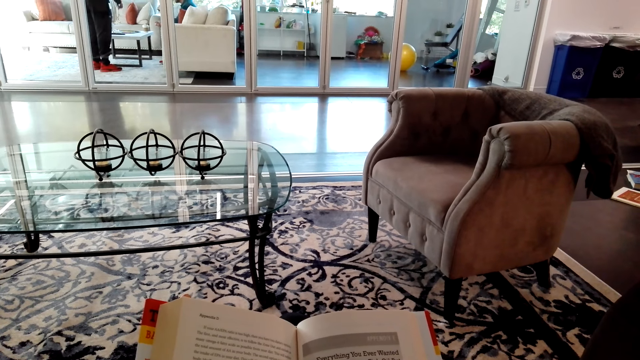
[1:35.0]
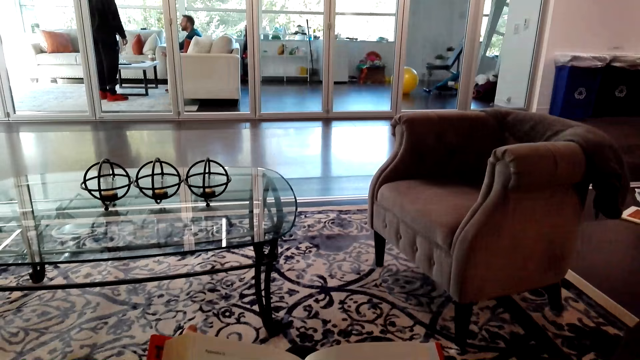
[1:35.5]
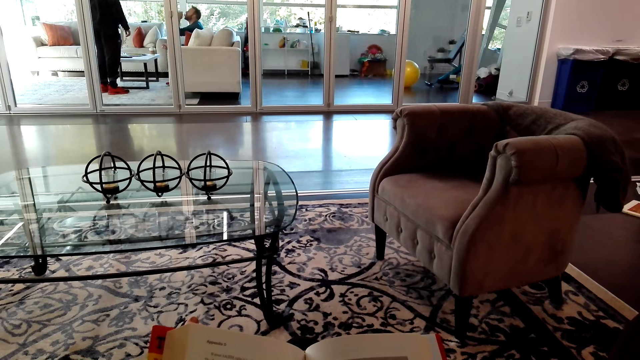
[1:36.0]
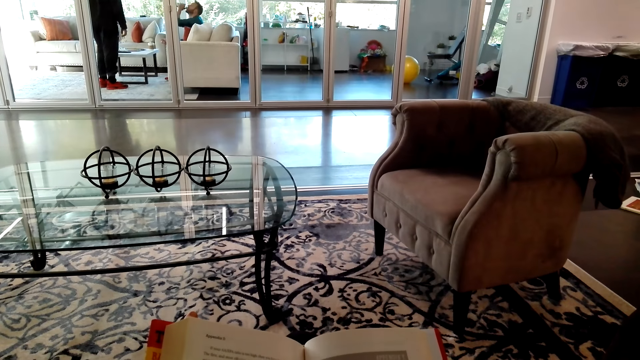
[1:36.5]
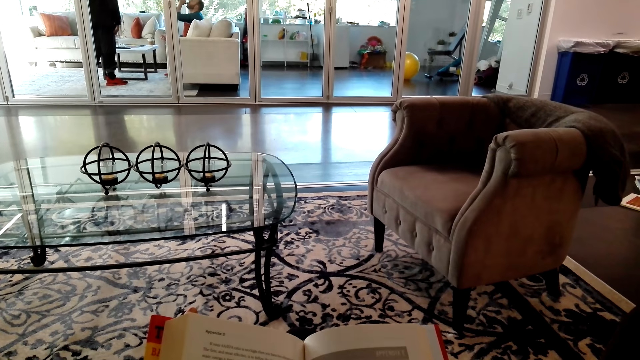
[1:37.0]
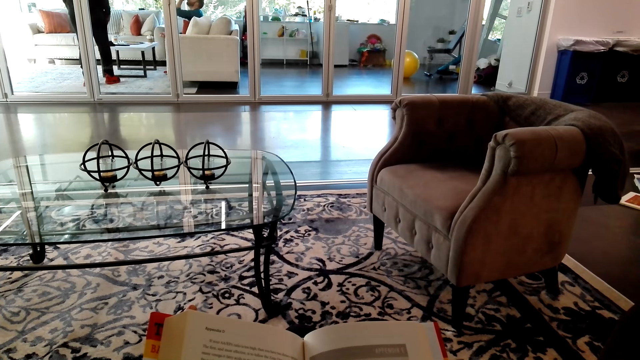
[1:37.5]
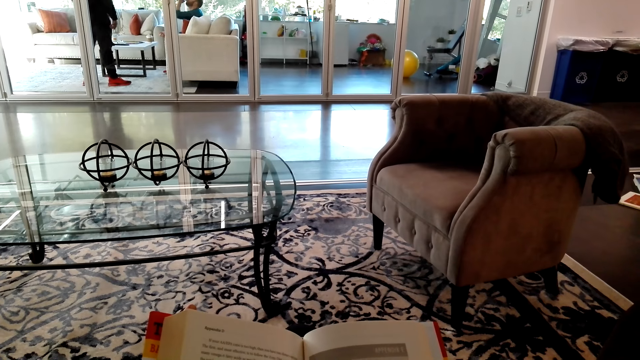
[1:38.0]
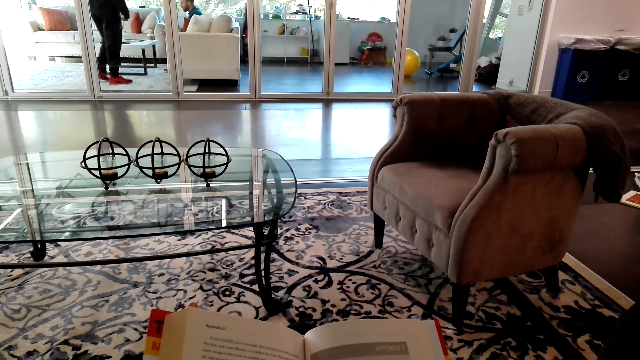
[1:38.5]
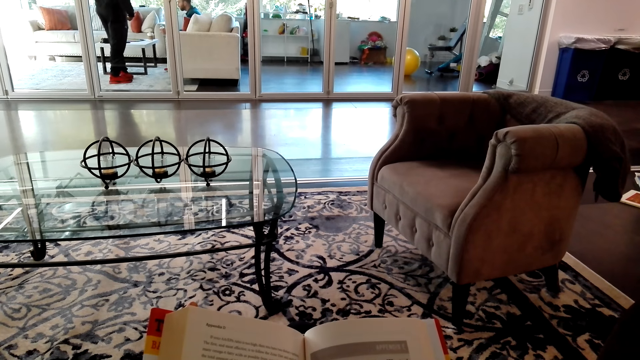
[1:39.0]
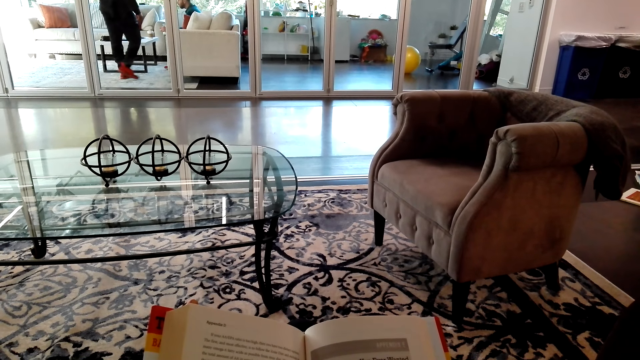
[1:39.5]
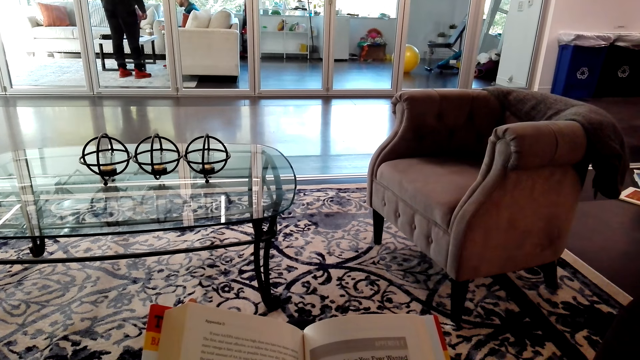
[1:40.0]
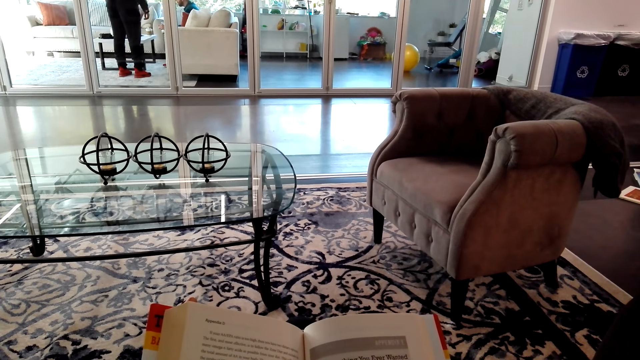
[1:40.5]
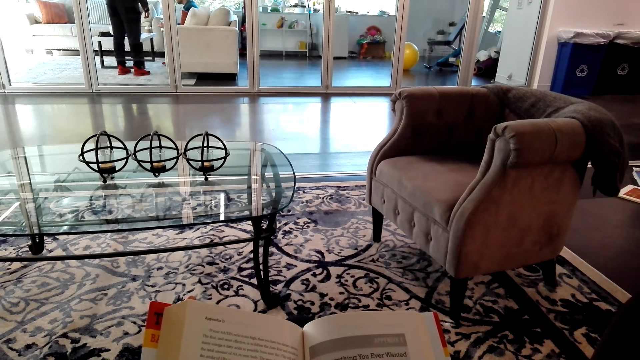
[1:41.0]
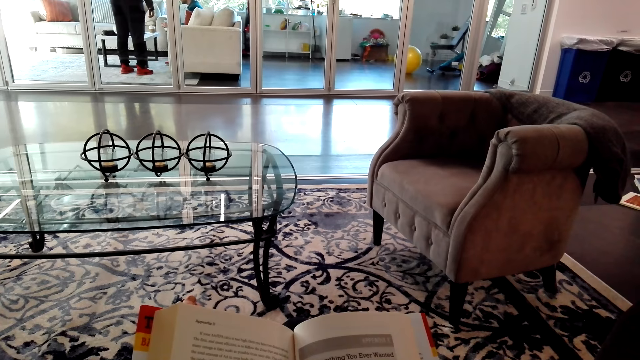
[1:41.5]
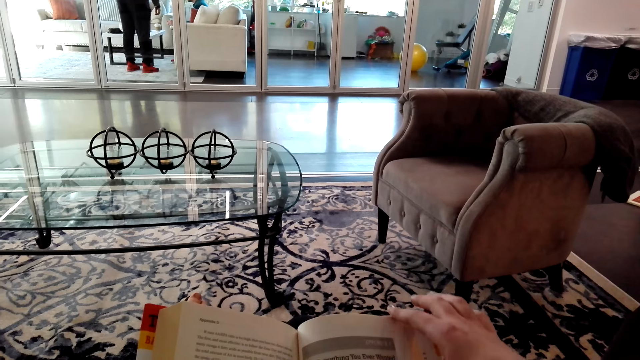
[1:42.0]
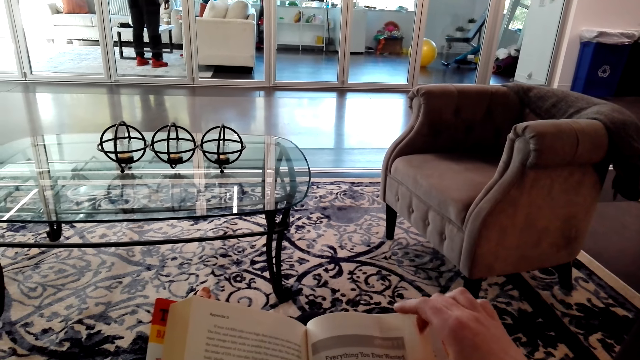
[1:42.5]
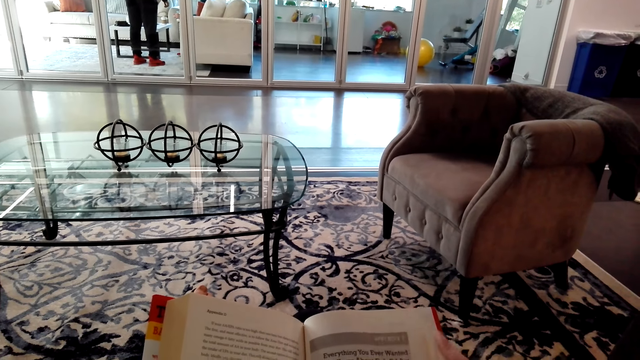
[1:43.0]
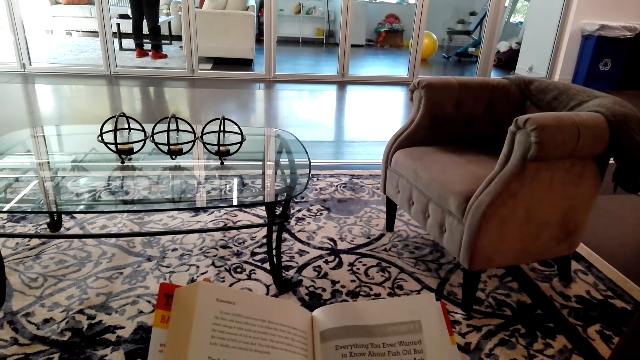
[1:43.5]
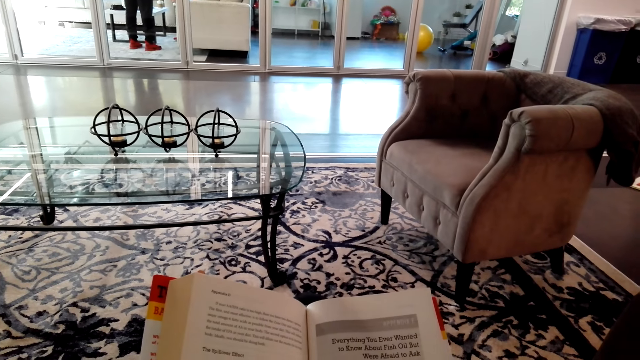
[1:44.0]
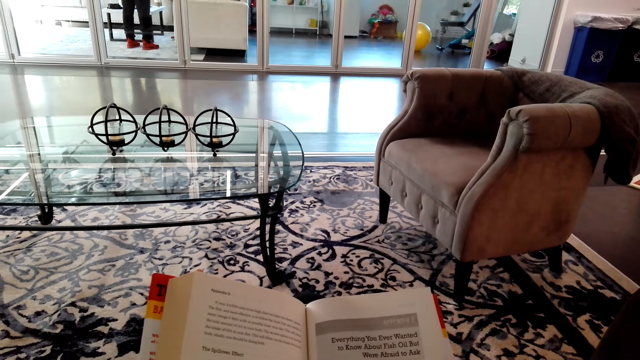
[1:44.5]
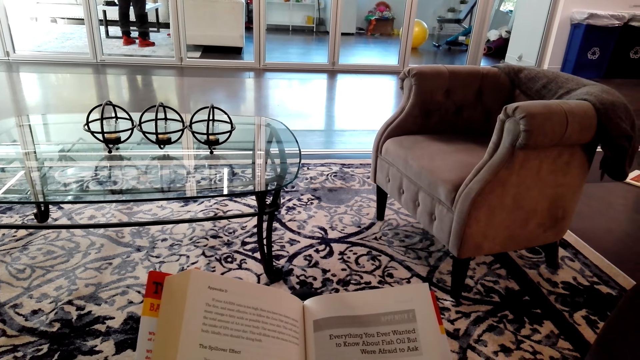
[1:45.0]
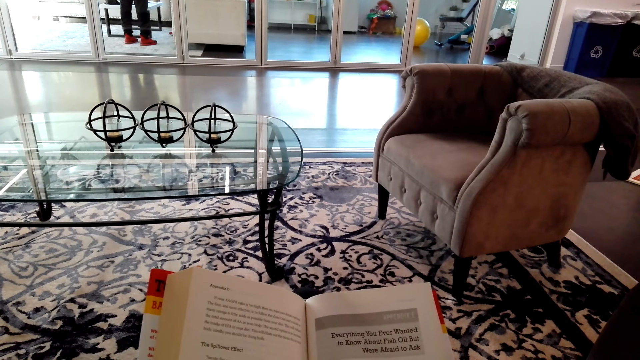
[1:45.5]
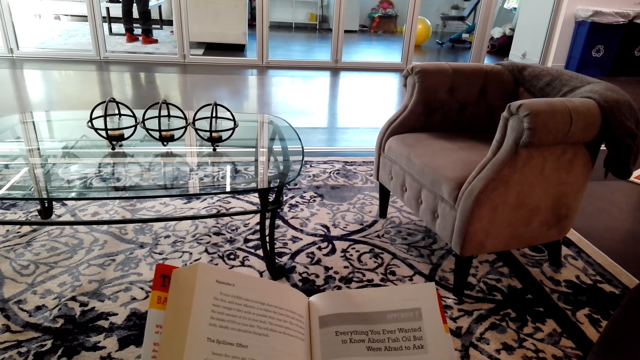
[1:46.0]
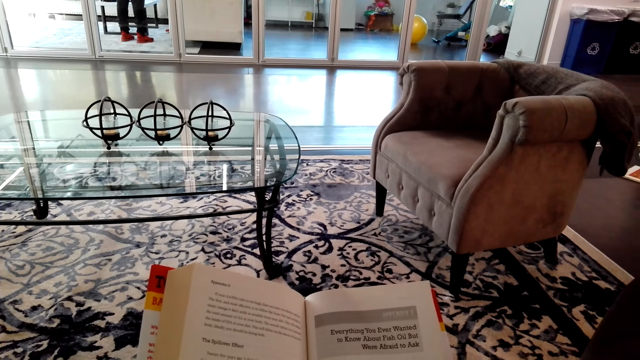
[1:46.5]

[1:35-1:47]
The camera wearer reads a book.

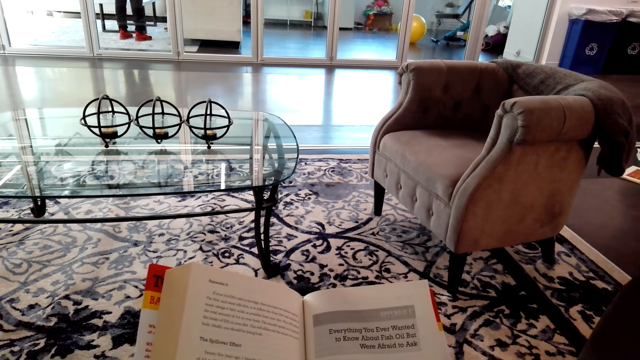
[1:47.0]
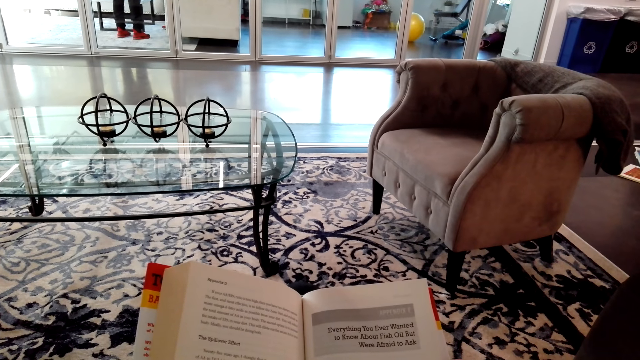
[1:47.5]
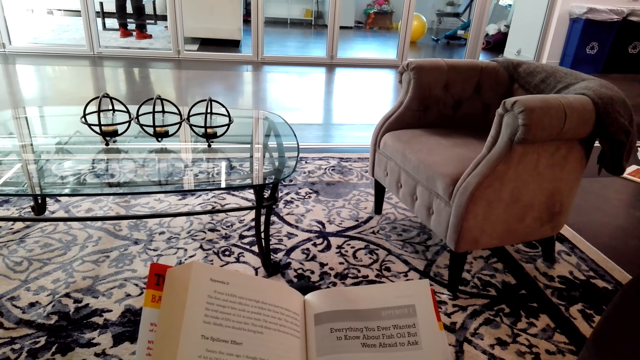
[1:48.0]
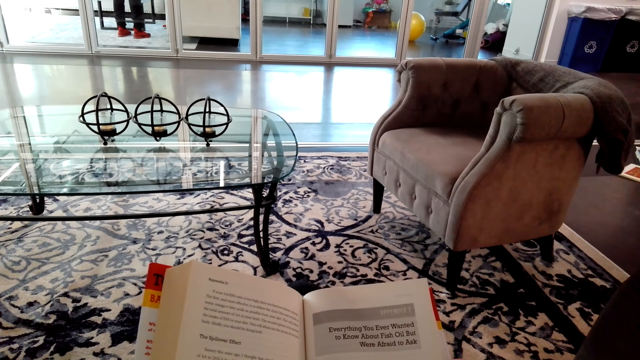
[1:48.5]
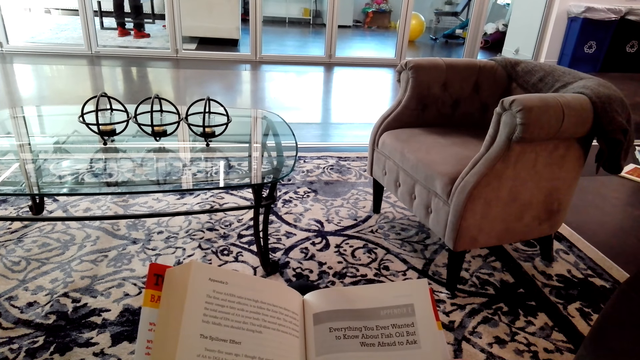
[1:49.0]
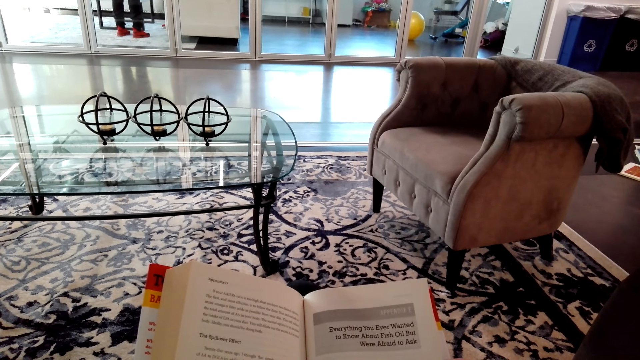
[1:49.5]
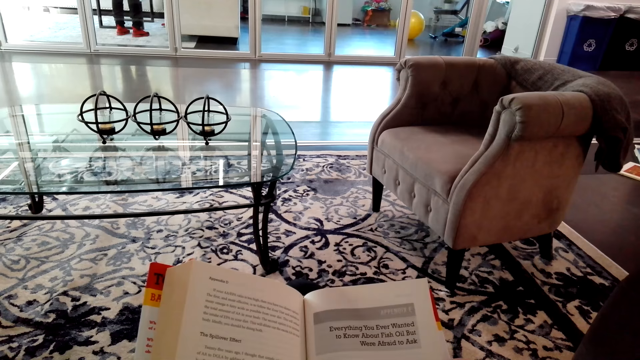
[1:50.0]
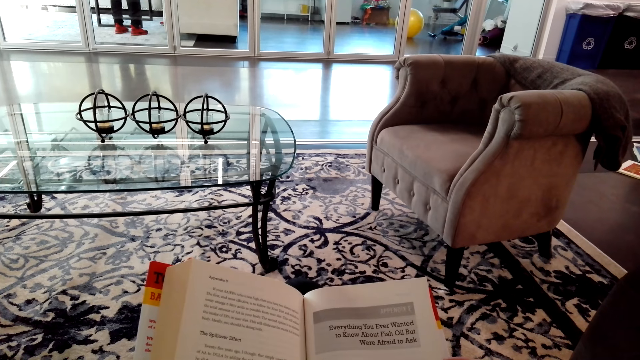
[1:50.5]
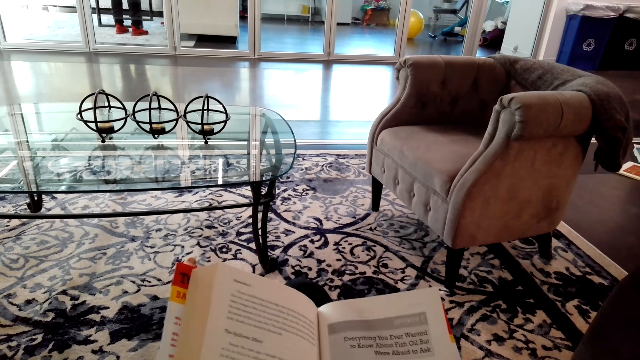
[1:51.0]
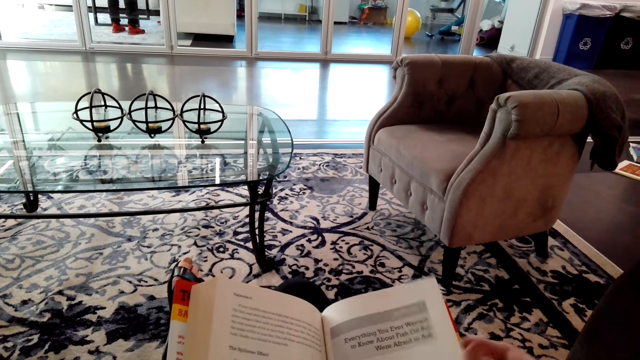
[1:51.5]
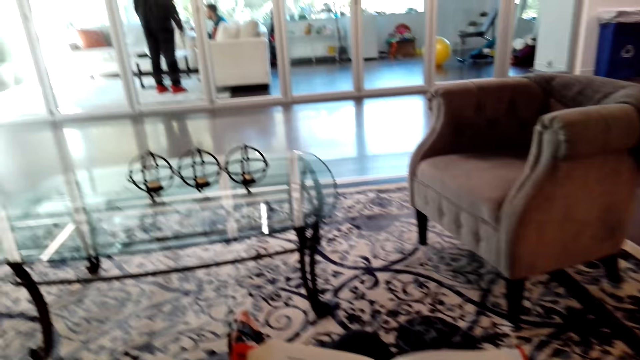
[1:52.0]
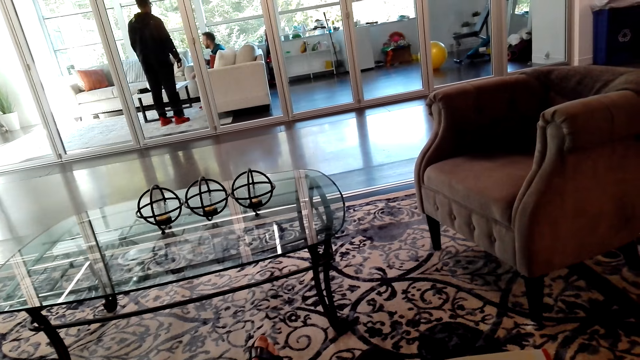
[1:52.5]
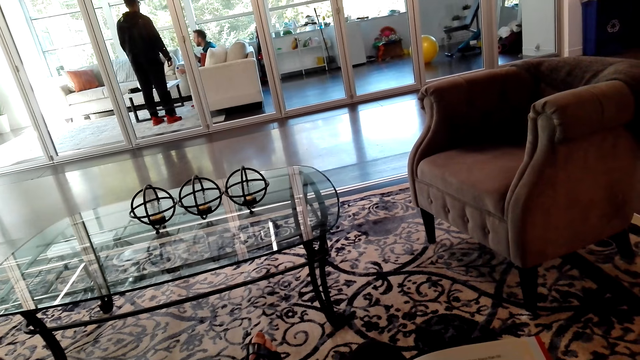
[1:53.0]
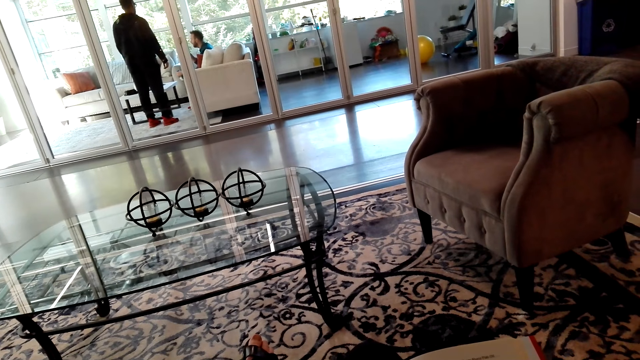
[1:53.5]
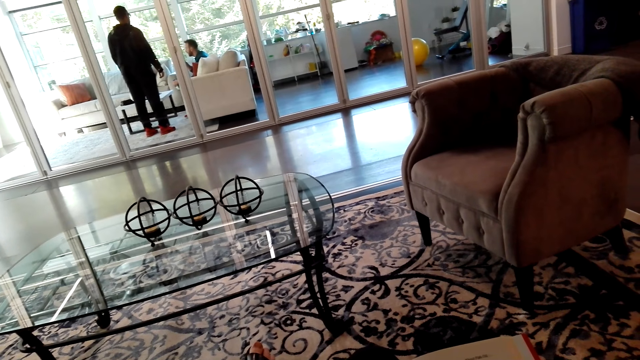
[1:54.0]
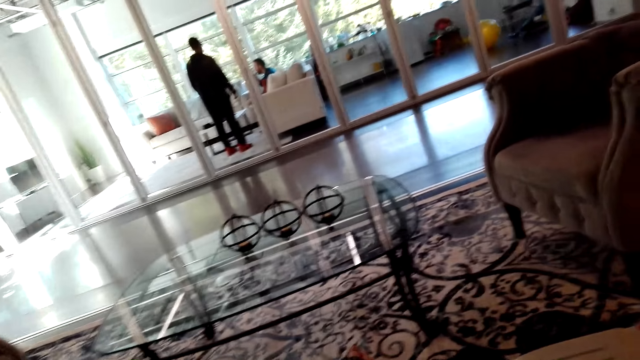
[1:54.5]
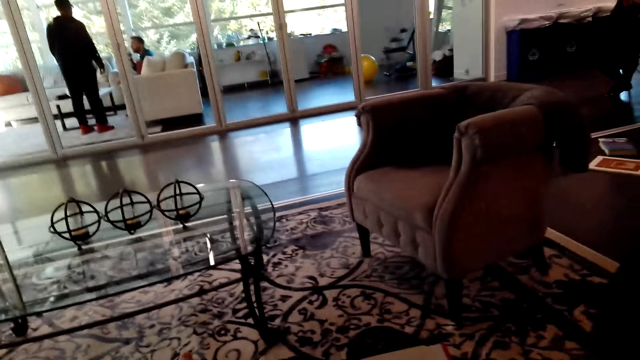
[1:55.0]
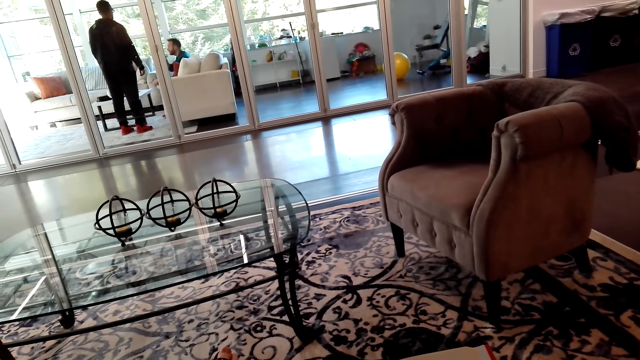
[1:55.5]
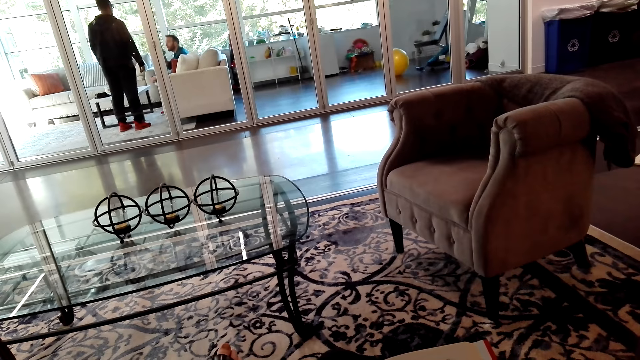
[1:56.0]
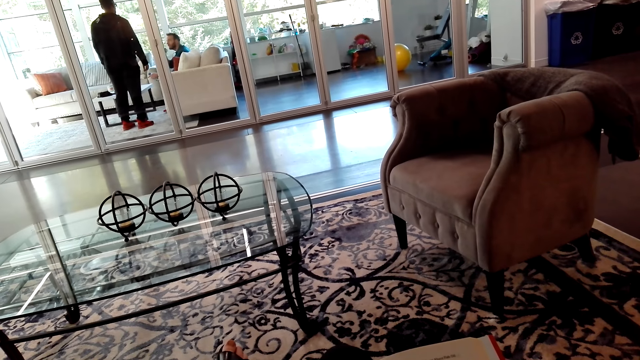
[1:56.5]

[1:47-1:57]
The camera wearer flips the page. They read the book.
